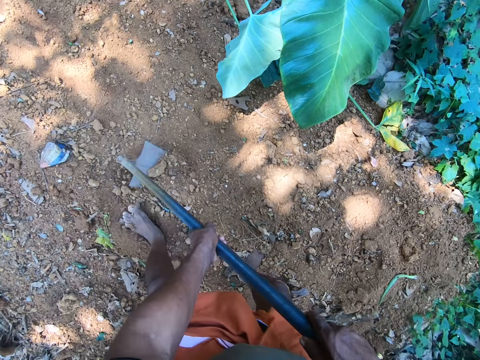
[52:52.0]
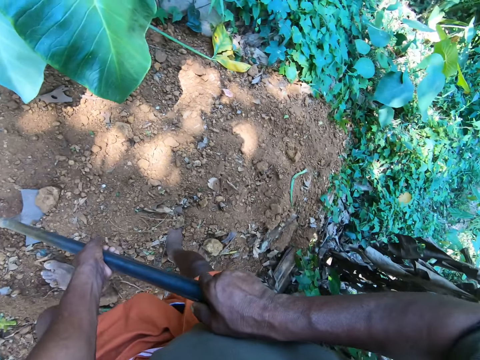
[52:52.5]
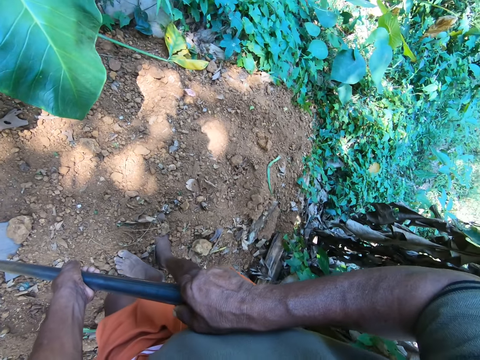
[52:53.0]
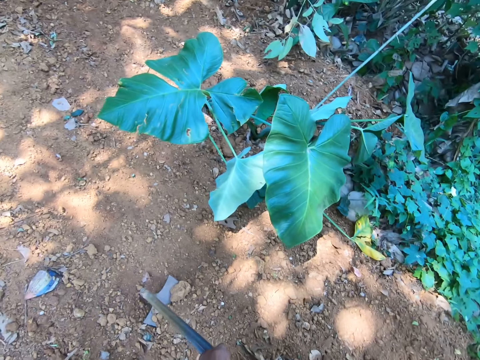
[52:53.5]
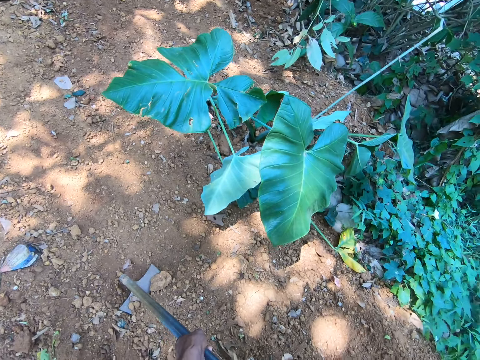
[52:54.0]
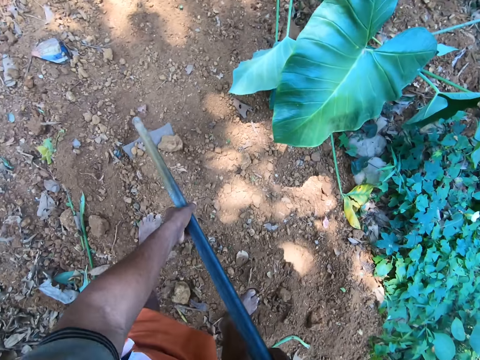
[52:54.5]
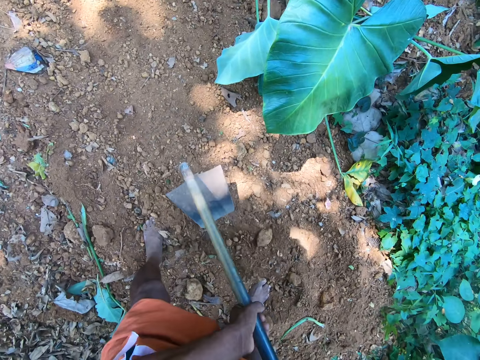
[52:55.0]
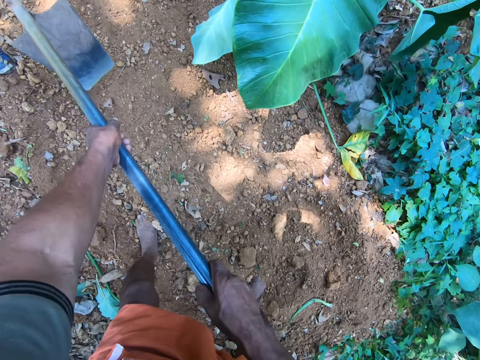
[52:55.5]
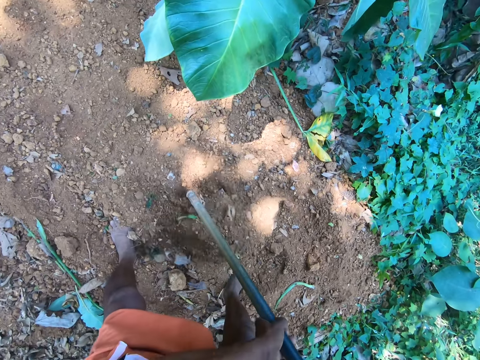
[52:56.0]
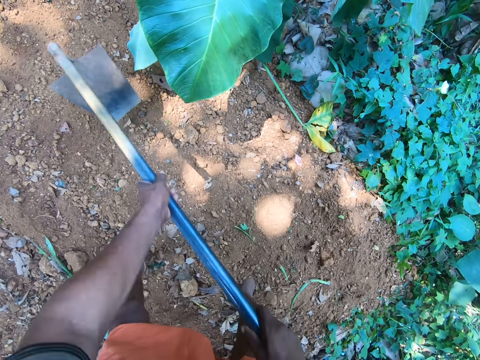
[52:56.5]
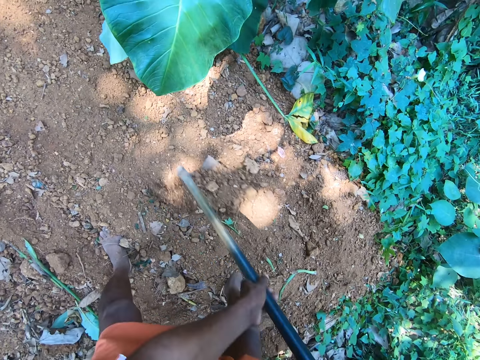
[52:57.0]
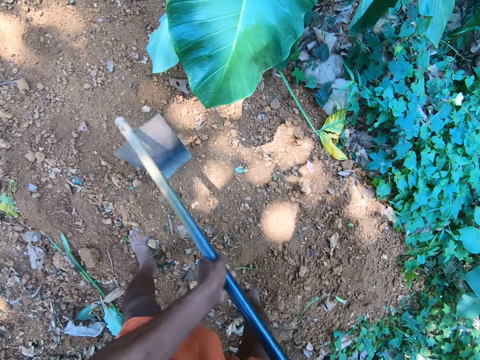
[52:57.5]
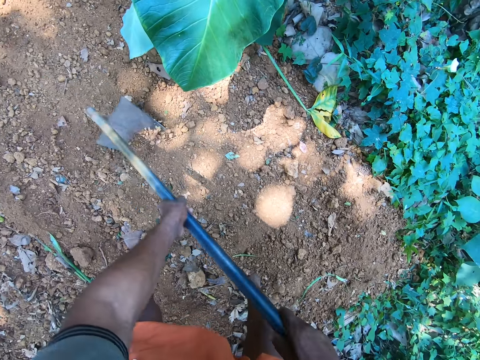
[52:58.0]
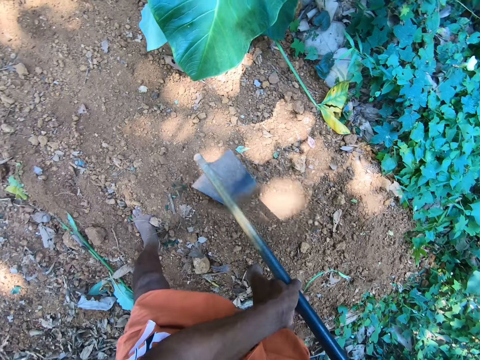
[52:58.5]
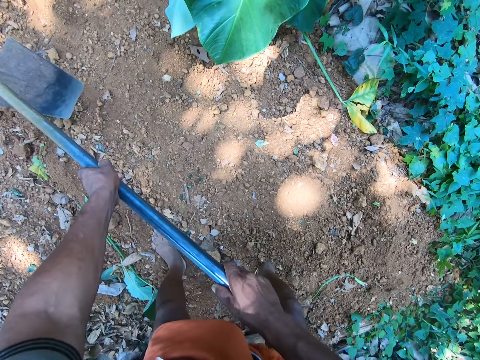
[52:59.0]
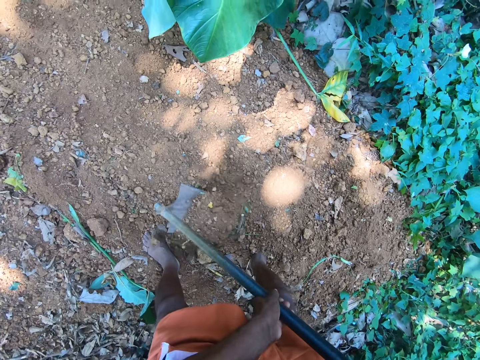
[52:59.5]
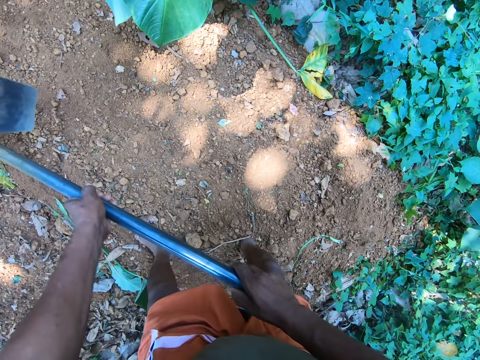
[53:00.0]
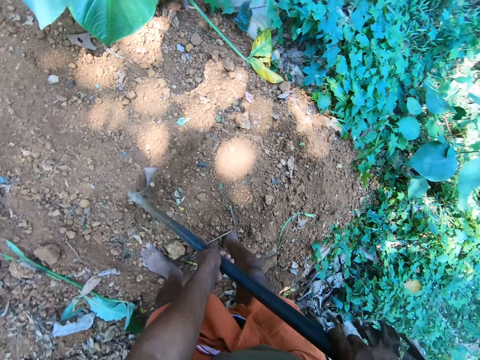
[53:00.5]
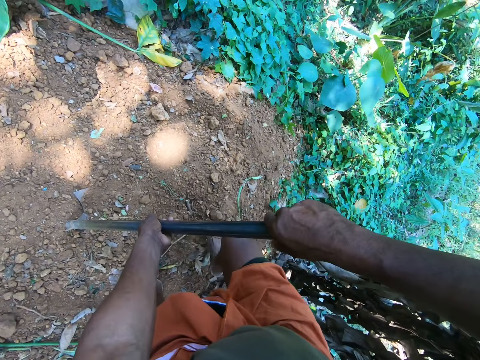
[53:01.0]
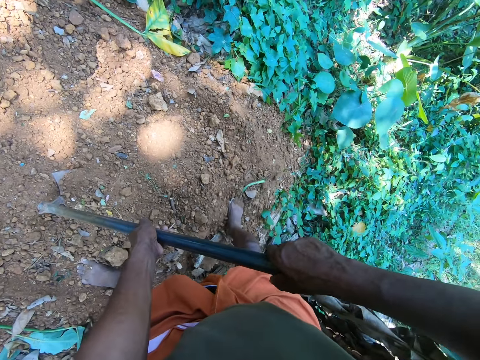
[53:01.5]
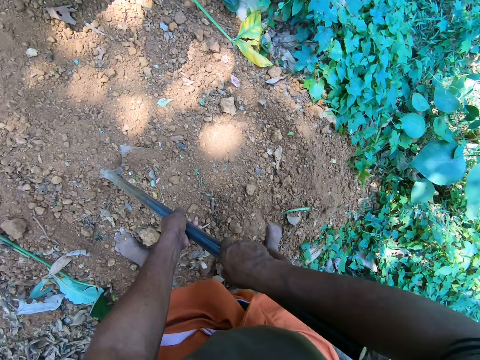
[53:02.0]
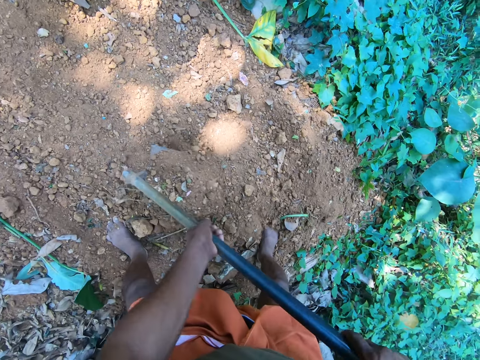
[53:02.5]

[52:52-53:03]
The camera wearer lifts the hoe, digs the soil and holds the hoe. They slide the hoe through the soil. They lift the hoe, dig the soil and slide the hoe through the soil. They lift the hoe, dig the soil and slide the hoe through the soil. They lift the hoe and dig the soil. They lift the hoe, dig the soil and slide the hoe through the soil. They lift the hoe, dig the soil and hold the hoe.

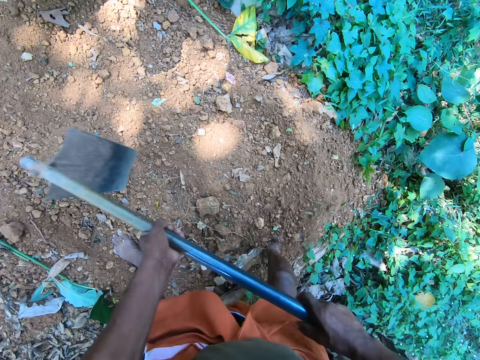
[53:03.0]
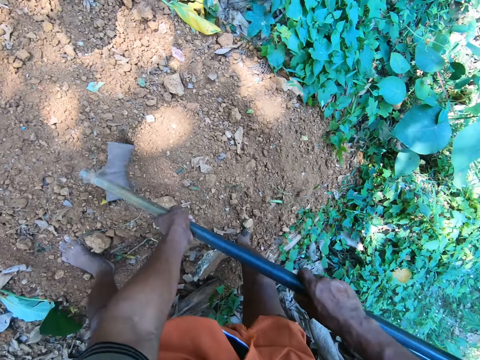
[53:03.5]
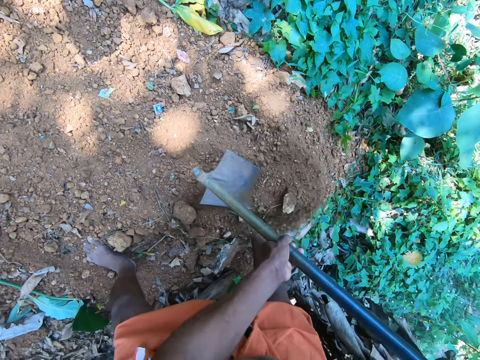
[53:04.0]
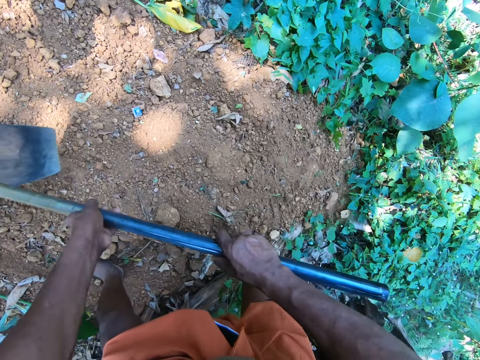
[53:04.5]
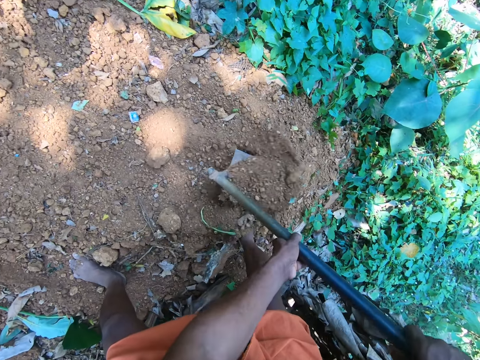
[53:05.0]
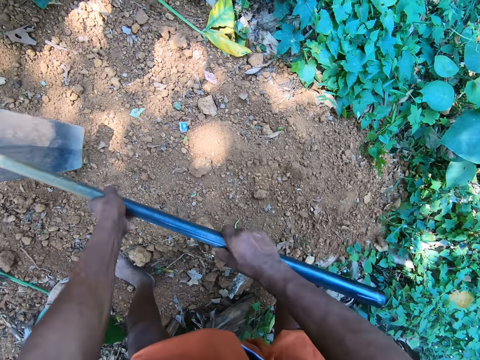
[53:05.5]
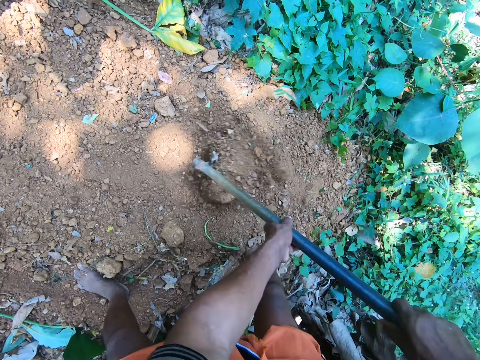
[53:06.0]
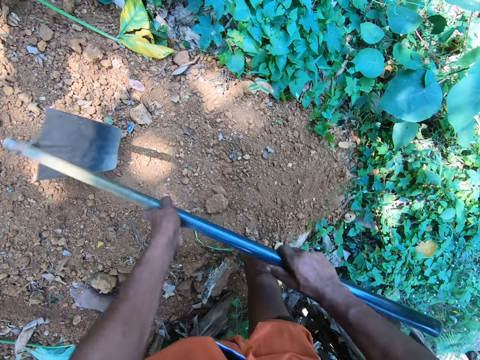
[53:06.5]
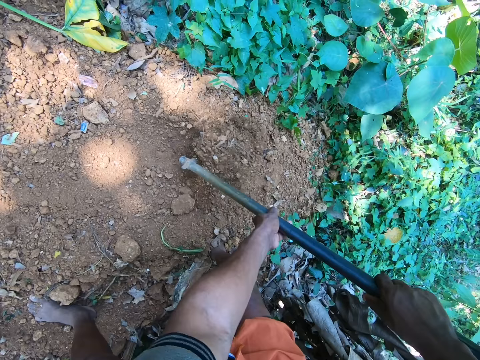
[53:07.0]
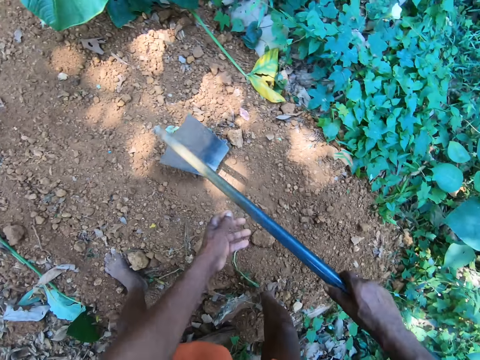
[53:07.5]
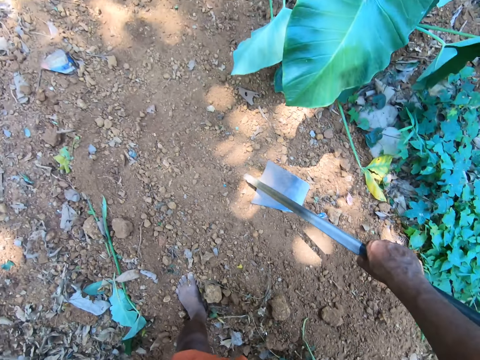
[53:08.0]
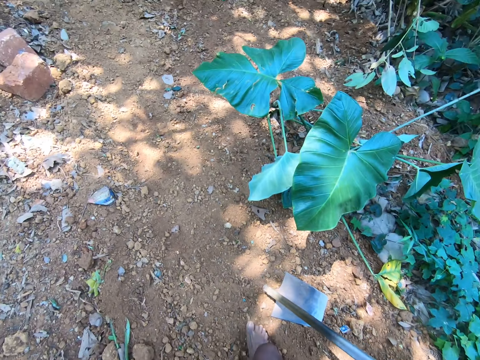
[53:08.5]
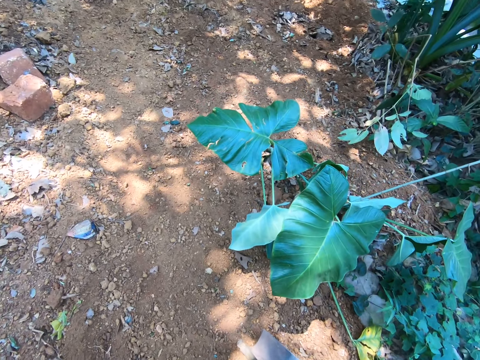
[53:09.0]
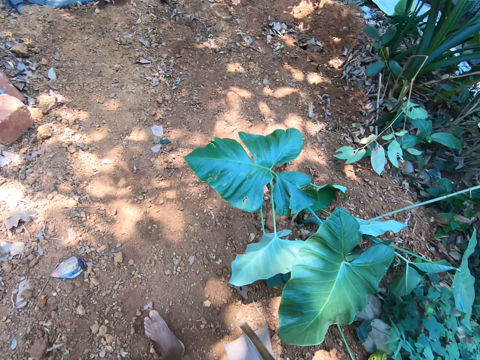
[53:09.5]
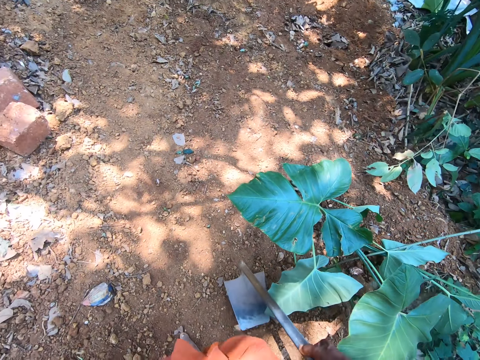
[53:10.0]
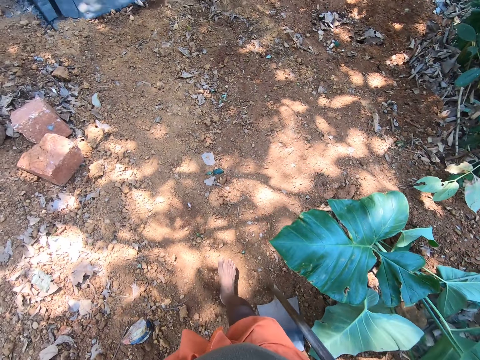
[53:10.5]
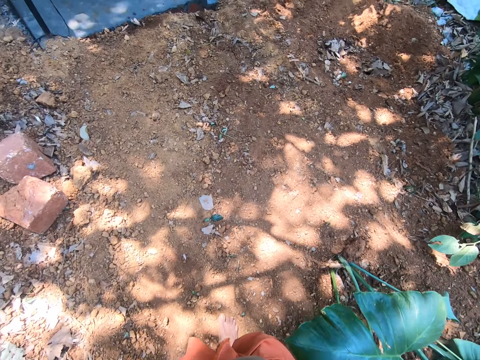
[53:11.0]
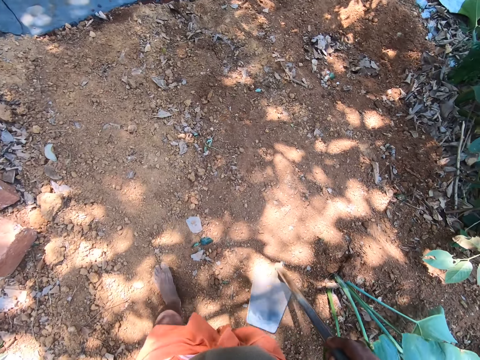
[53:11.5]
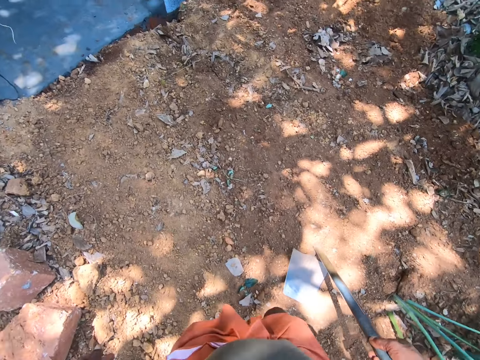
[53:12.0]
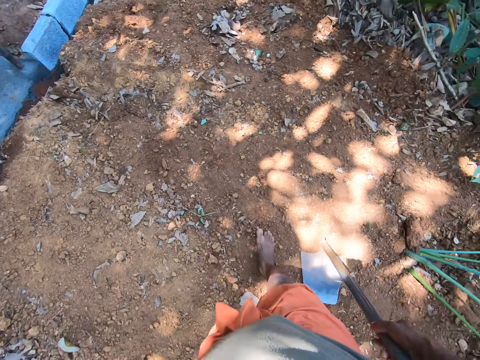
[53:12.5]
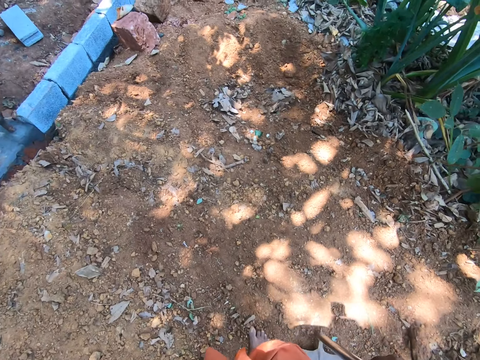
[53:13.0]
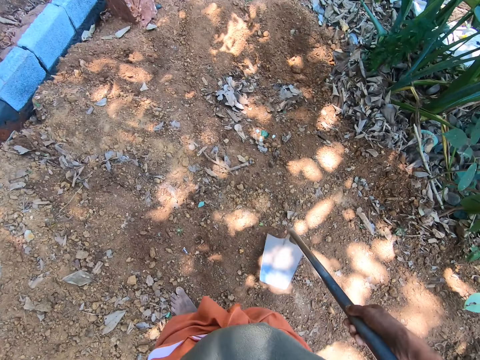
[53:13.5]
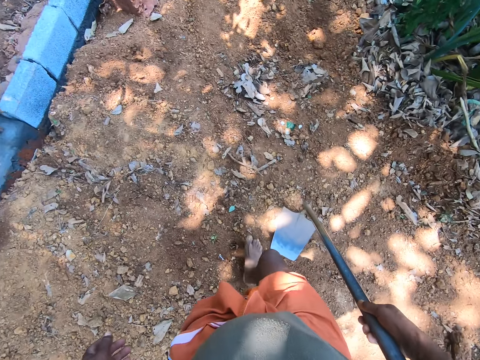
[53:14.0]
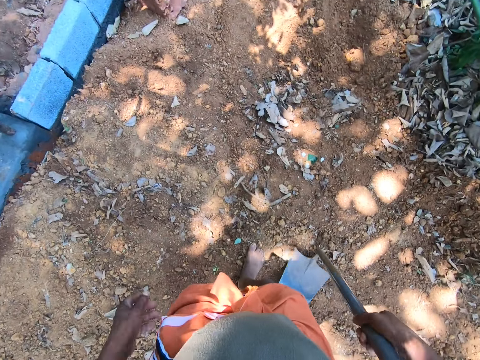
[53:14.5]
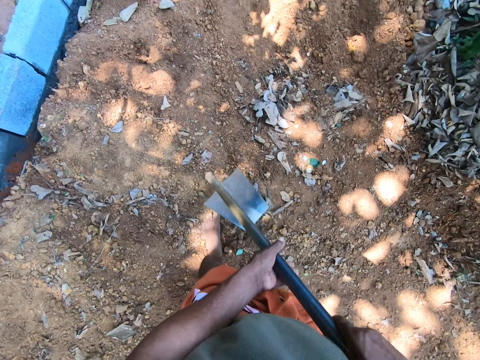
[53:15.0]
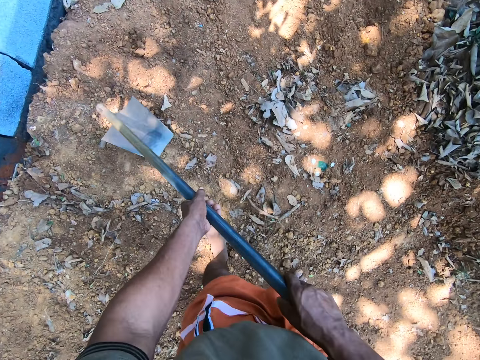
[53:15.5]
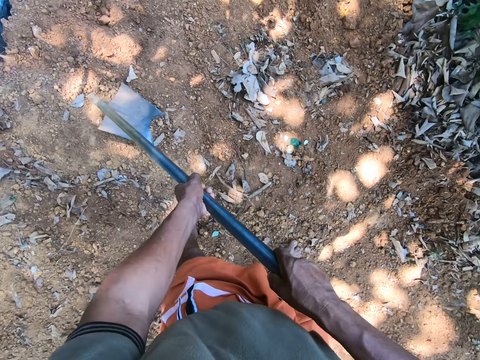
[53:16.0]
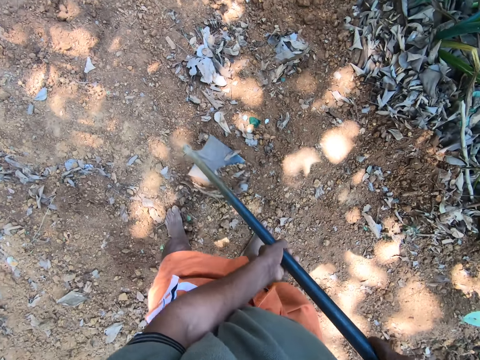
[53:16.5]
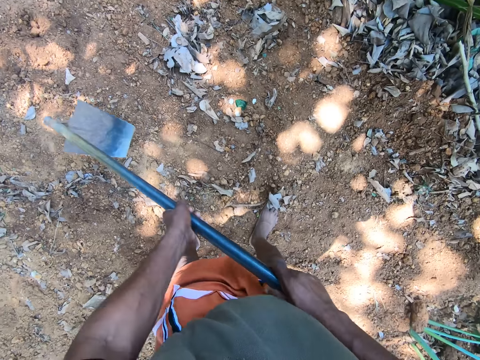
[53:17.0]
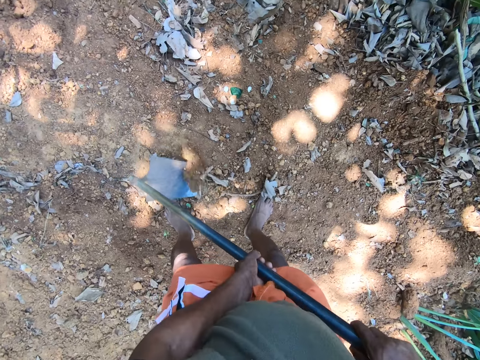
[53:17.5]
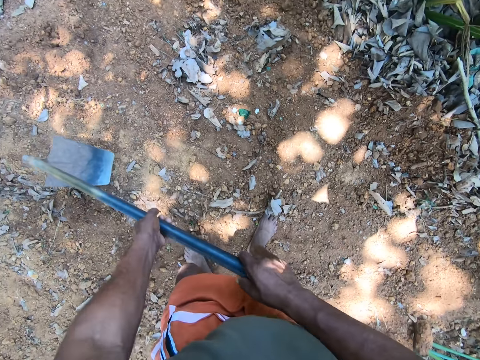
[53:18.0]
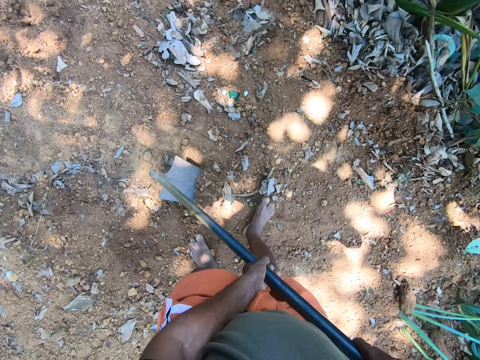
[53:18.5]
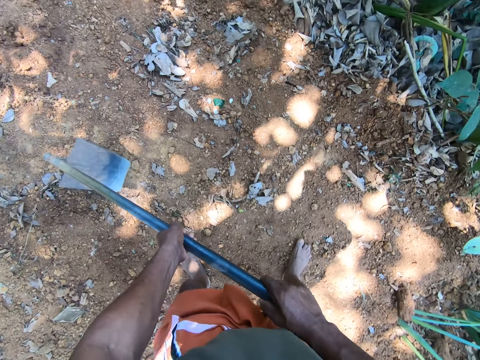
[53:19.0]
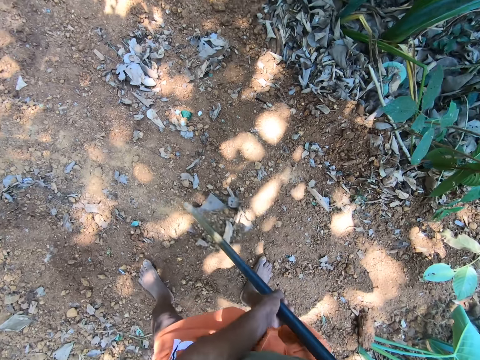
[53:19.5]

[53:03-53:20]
The camera wearer moves sand into the bush with the hoe in his hands. He lifts the hoe, digs the soil and slides the hoe through the soil. He lifts the hoe, digs the soil and slides the hoe through the soil. He lifts the hoe, digs the soil and slides the hoe through the soil. He lifts the hoe, digs the soil and slides the hoe through the soil. He holds the hoe with his right hand. He places the hoe on the soil. He walks with the hoe in his hand. He holds the hoe with both hands. He lifts the hoe and places the hoe on the soil. He moves sand into the bush with the hoe in his hands. He slides the hoe through the soil.
